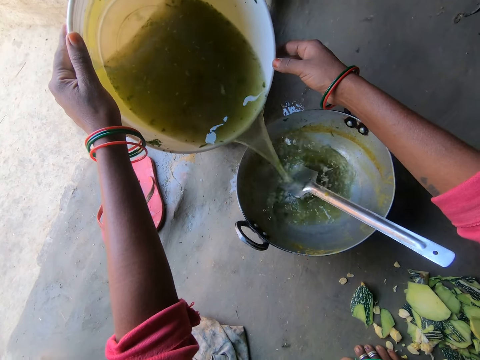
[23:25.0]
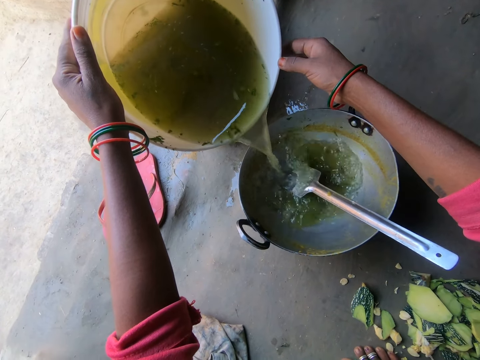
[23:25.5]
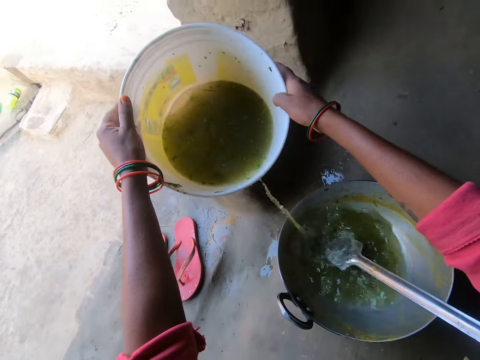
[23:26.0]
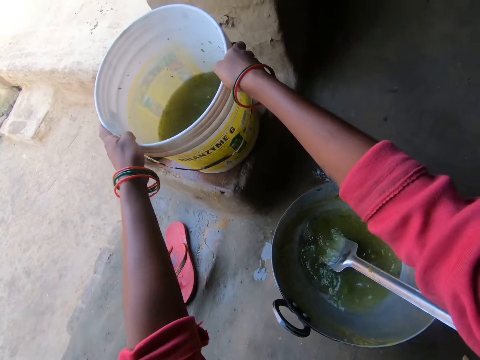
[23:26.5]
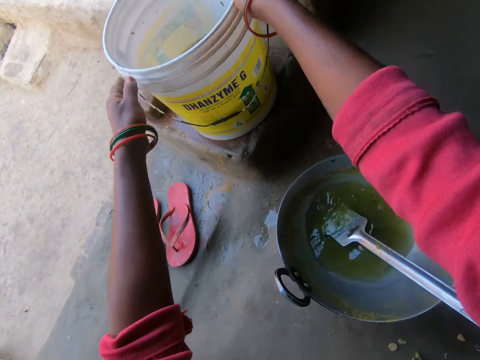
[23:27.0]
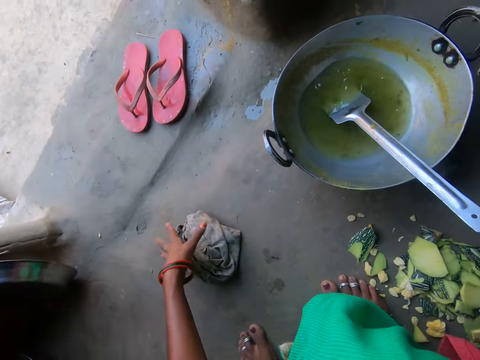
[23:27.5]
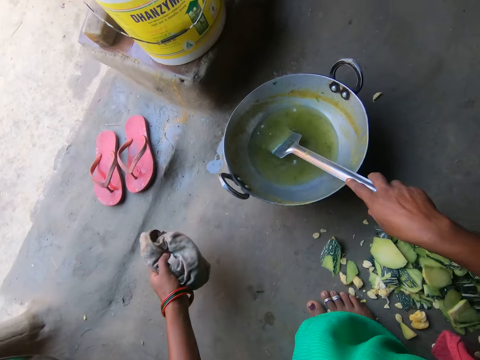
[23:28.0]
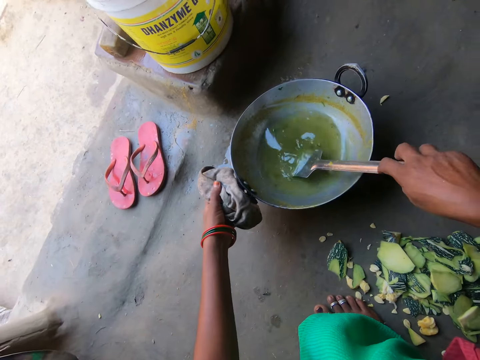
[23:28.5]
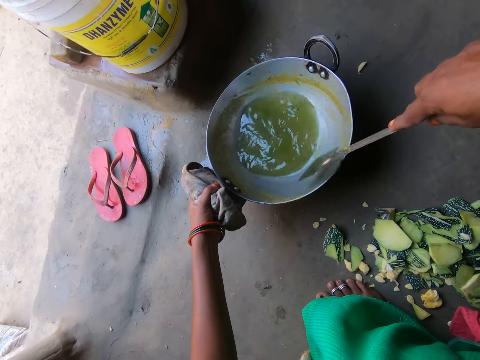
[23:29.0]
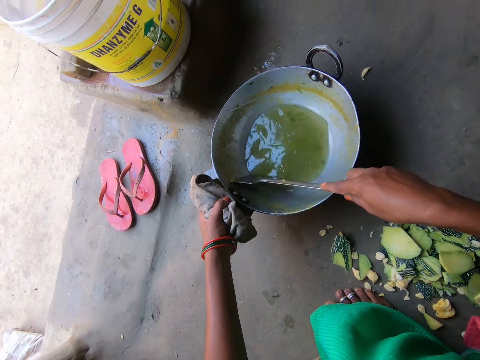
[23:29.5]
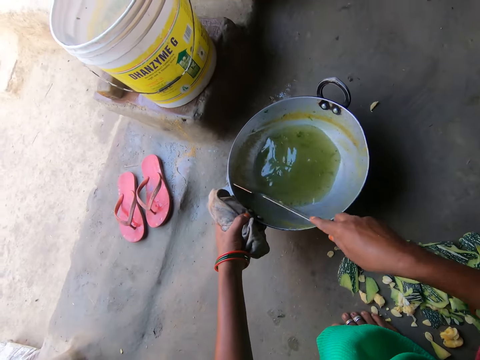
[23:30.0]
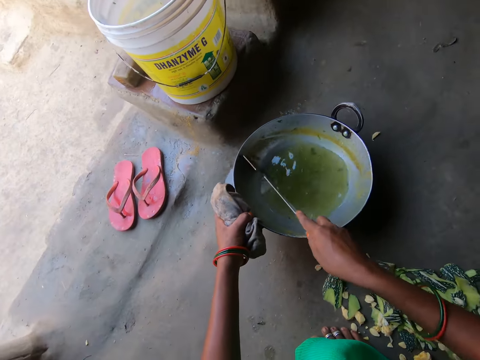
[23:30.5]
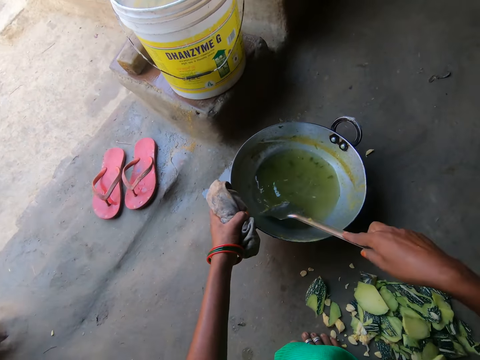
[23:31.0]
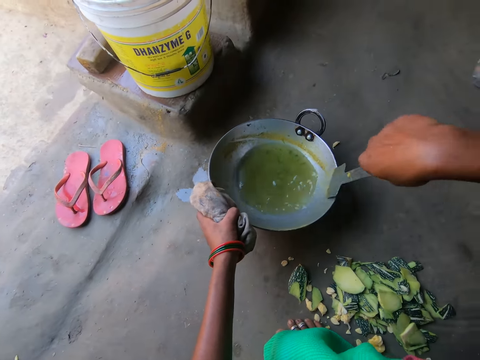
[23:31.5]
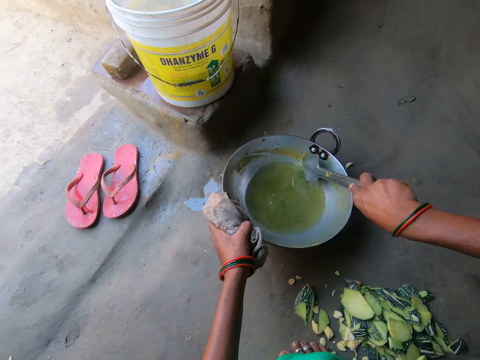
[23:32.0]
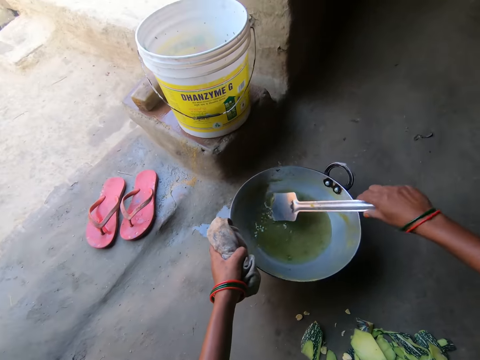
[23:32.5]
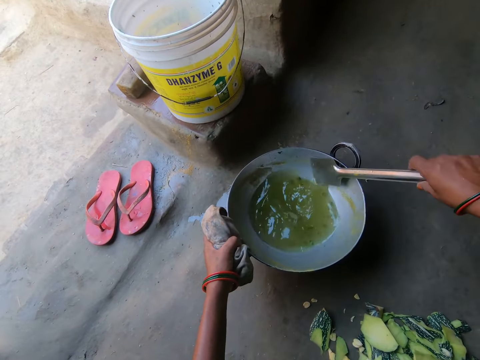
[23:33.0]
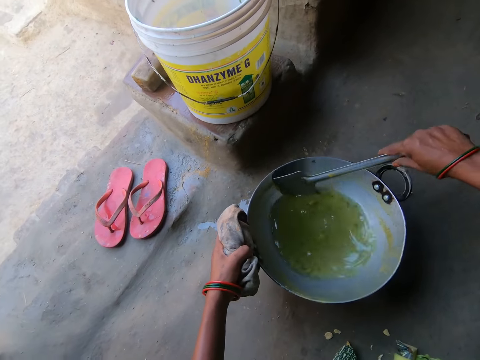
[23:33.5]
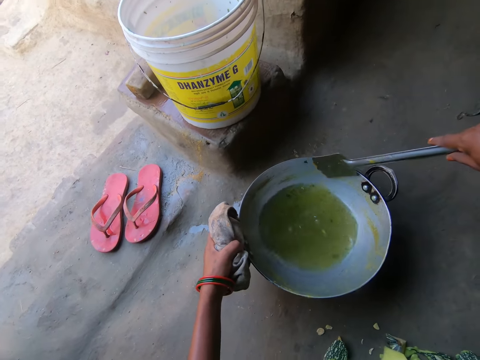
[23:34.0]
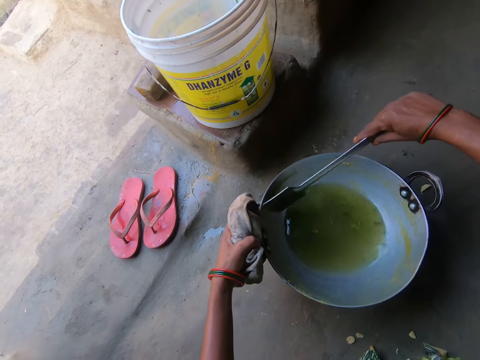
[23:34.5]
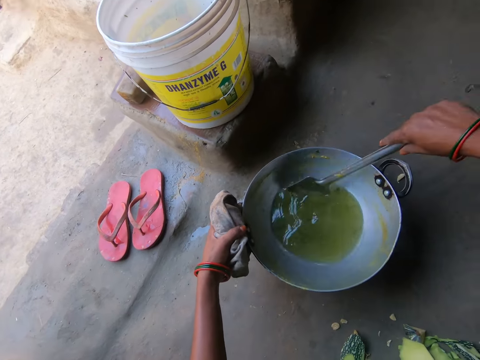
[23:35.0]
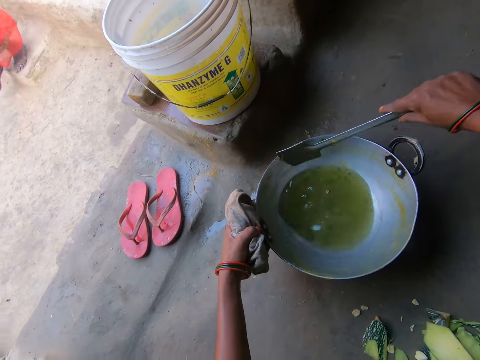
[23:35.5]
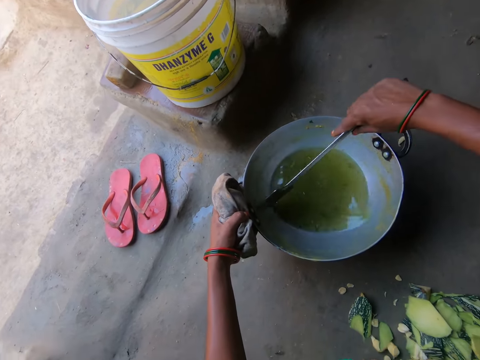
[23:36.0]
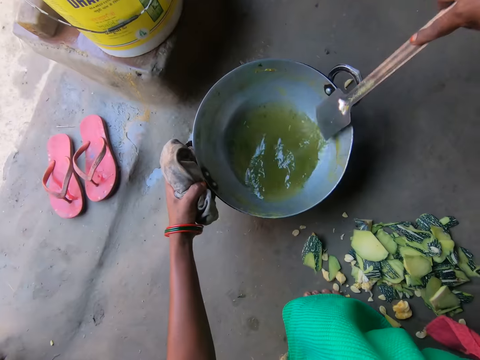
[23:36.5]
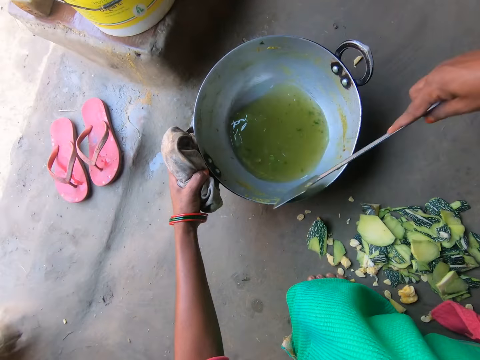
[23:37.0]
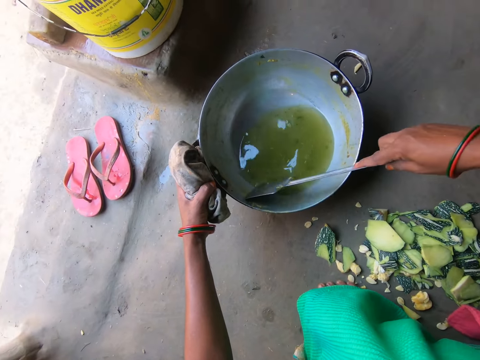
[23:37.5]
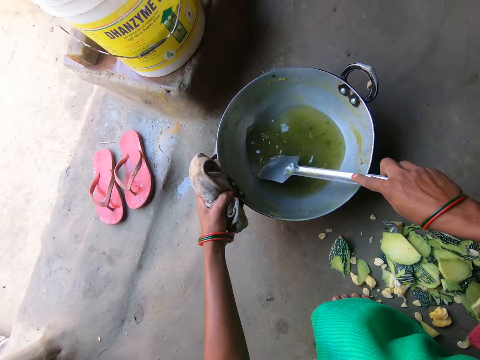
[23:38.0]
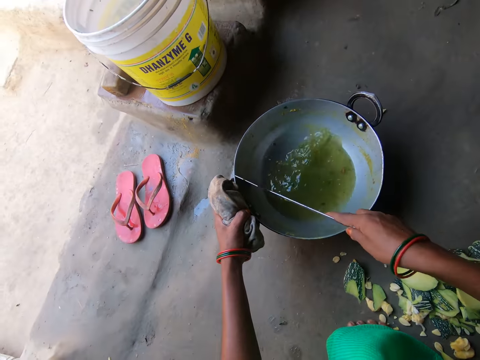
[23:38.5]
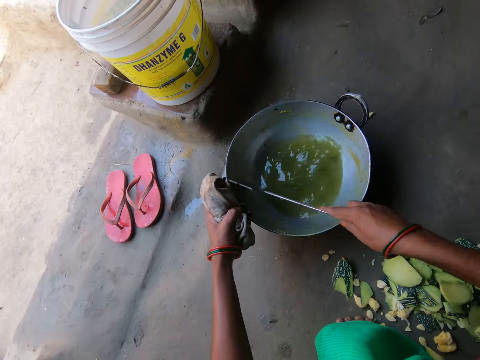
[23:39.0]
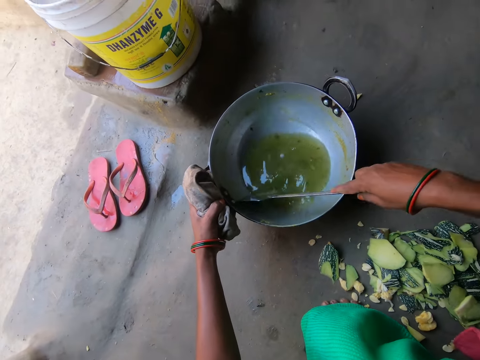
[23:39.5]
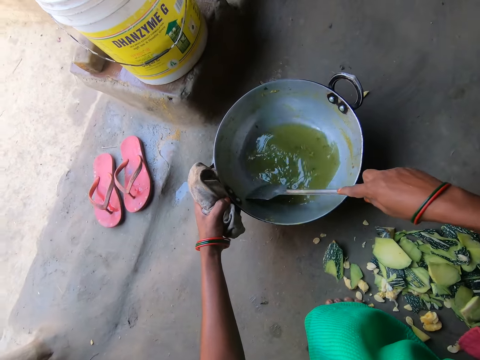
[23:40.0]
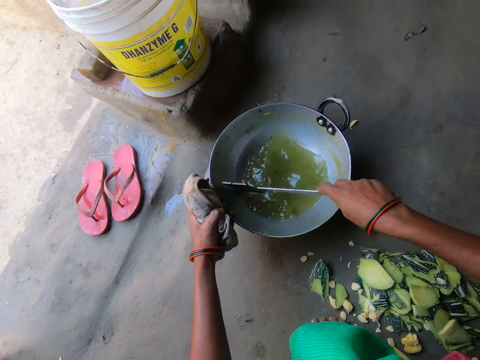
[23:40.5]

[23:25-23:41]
The camera wearer lowers the bucket. She takes the rag on the floor with her left hand. She holds the spoon in the pot with her right hand. She holds the pot handle with her left hand. She stirs the water in the pot with the spoon. She cleans the cooking pan with the serving spoon. A person walks around.

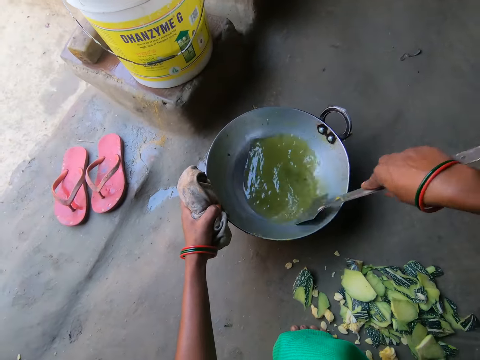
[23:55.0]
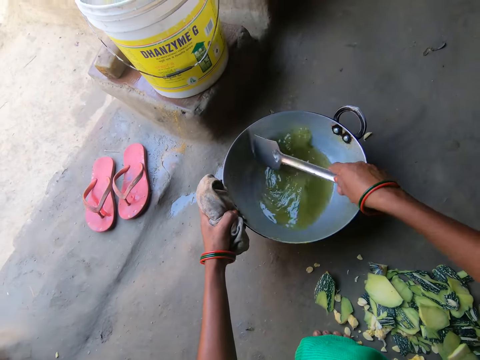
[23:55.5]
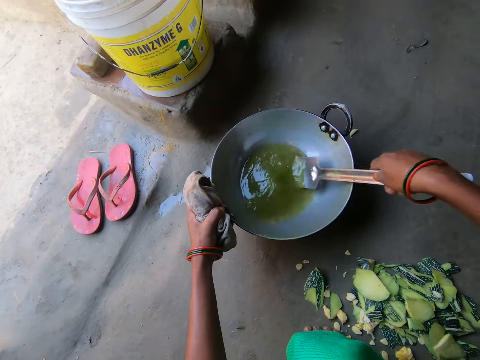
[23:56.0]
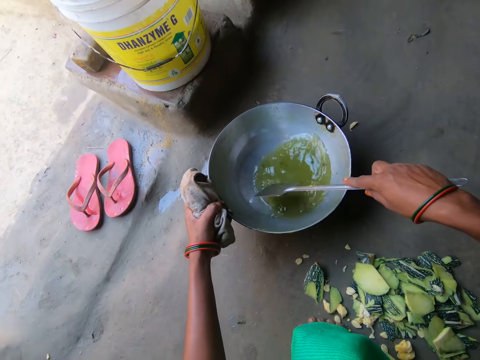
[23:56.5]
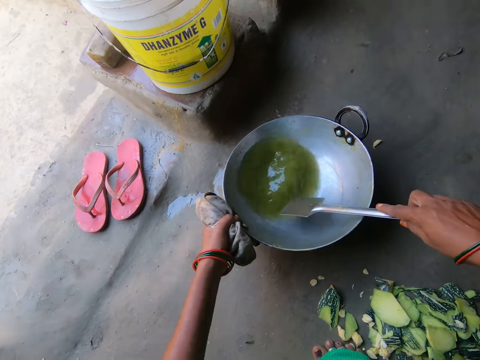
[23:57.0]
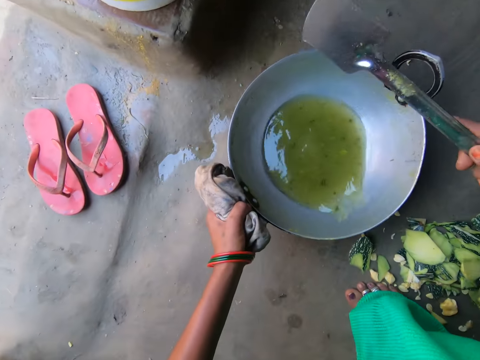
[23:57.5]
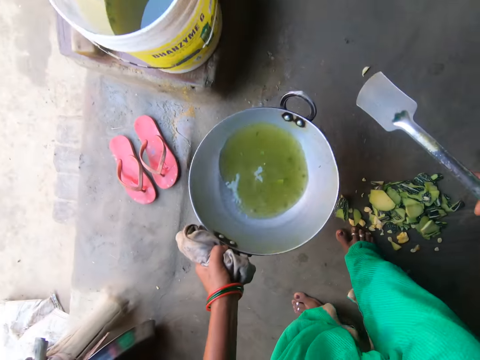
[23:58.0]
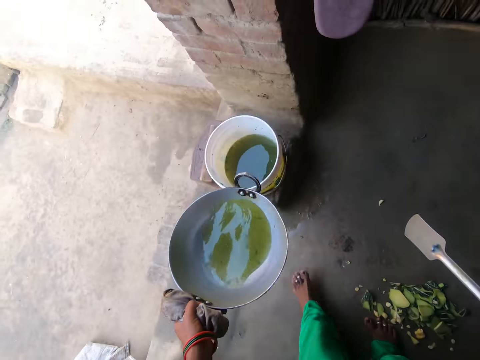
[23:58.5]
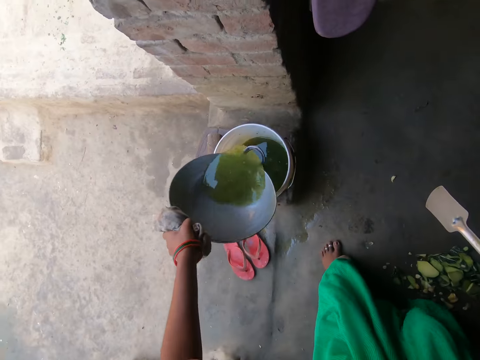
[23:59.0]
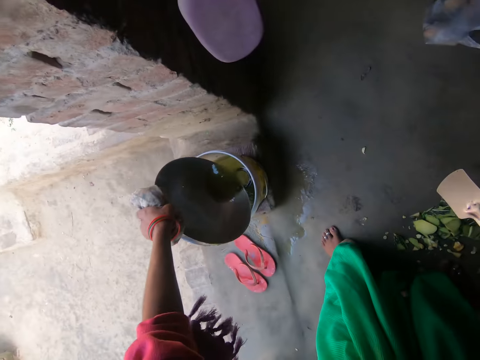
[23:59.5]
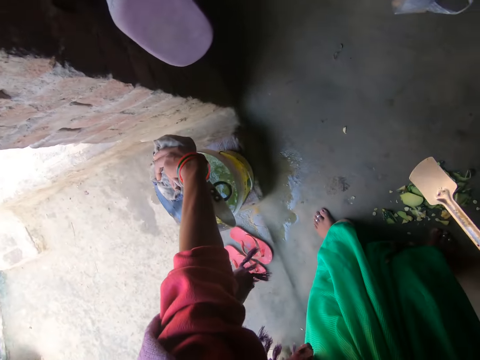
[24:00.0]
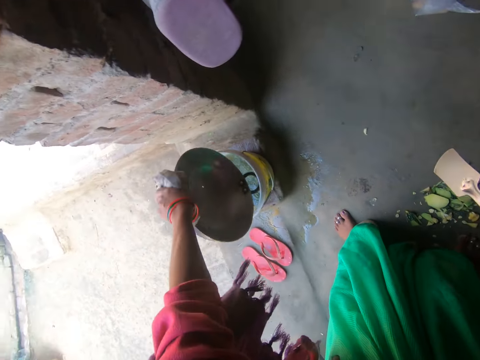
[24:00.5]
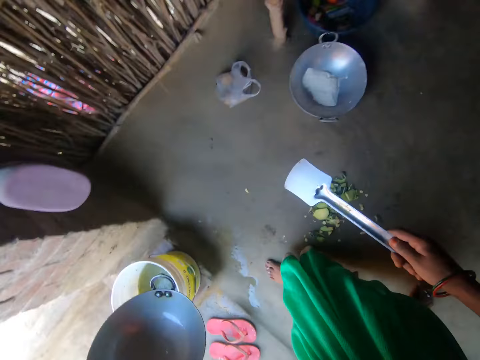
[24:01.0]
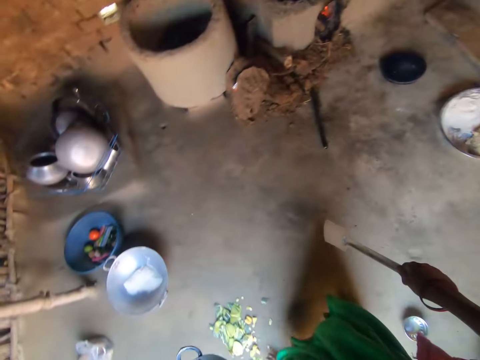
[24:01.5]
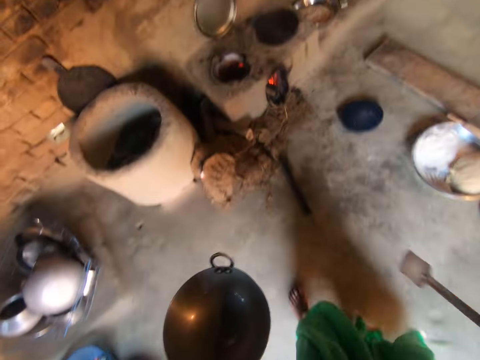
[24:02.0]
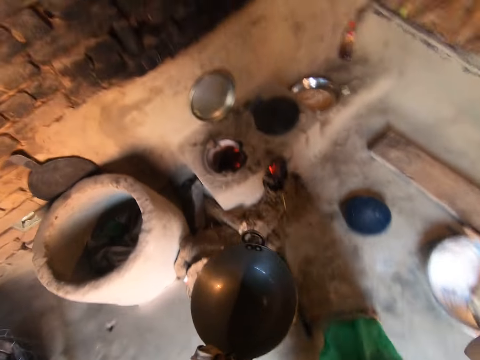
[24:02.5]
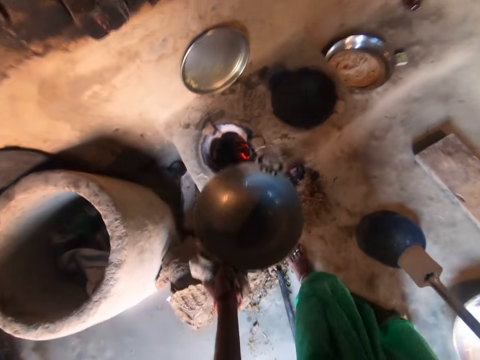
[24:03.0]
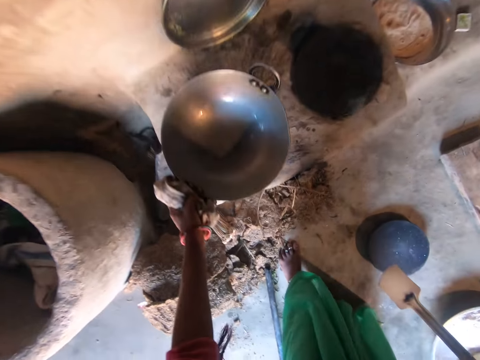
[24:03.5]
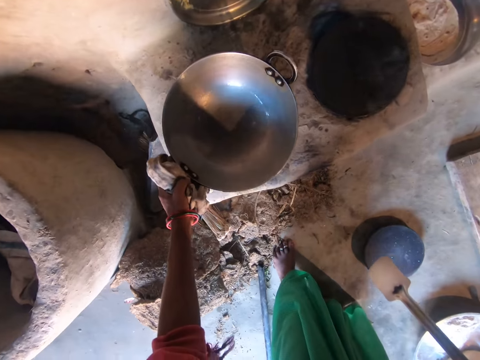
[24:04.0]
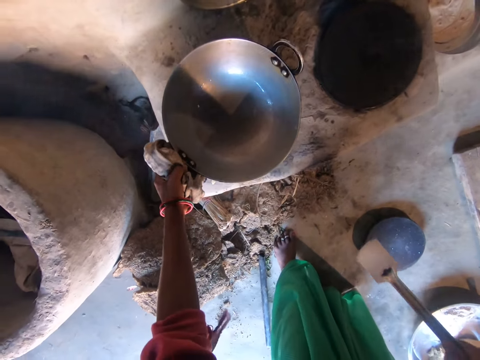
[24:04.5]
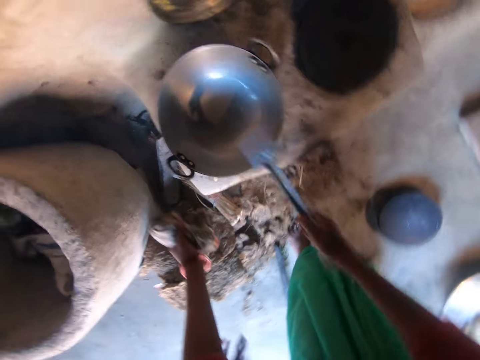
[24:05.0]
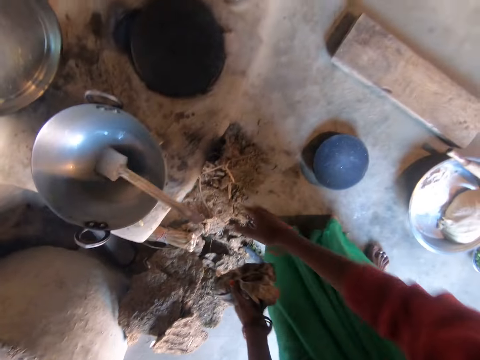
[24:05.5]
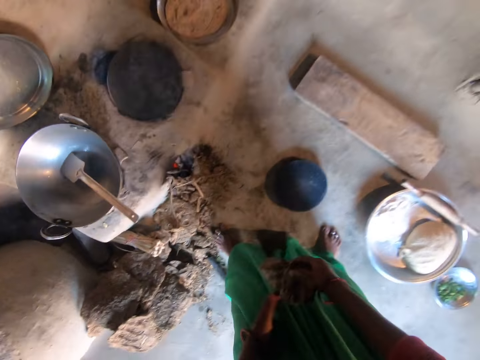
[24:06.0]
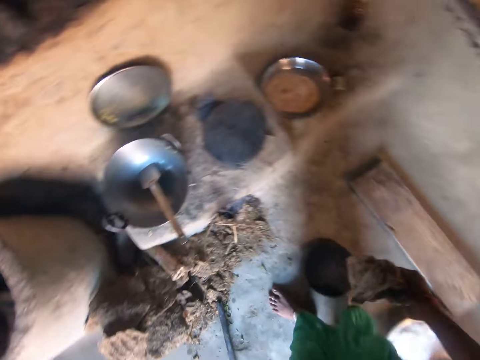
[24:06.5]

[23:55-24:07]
The camera wearer carries the pot with her left hand. She pours out the water in the pot into the bucket. She walks around. She places the pot on the stove. She drops the spoon in the pot.
